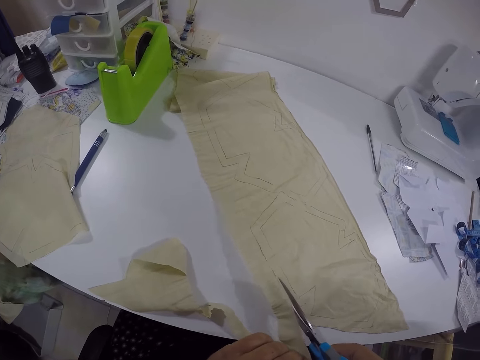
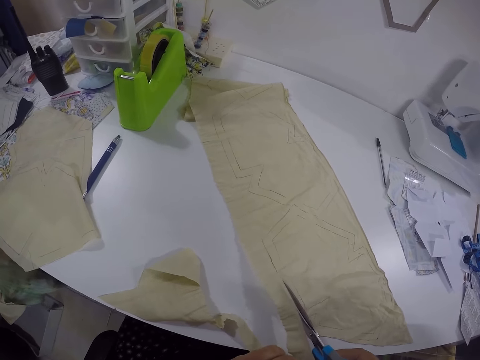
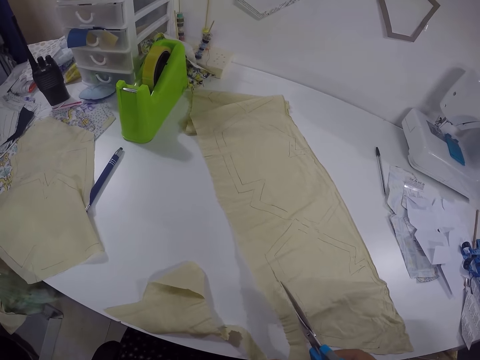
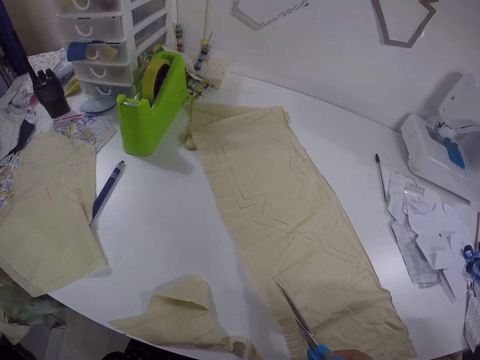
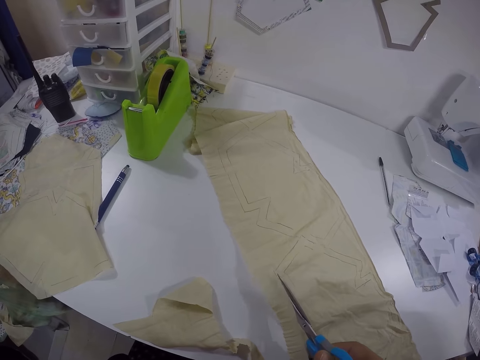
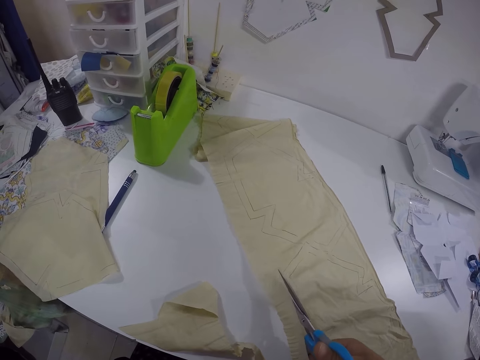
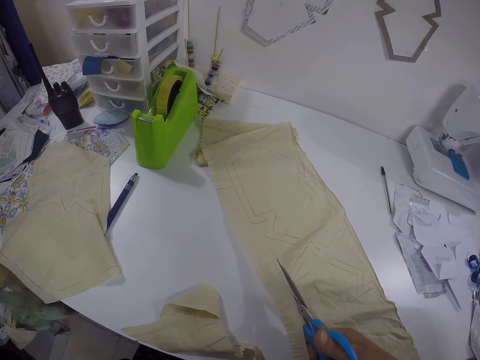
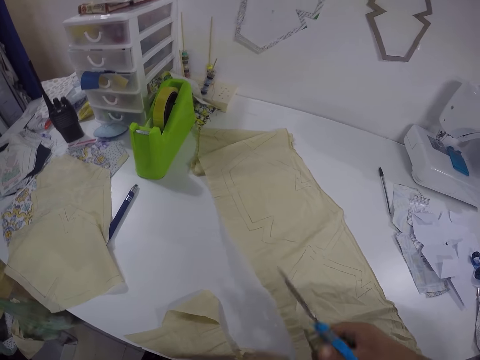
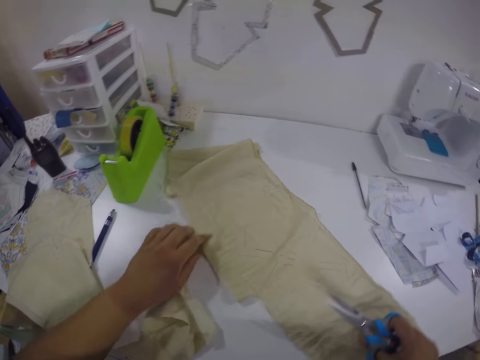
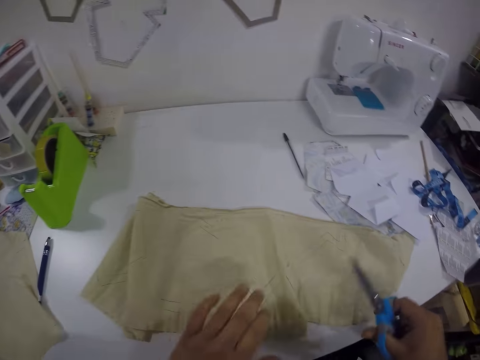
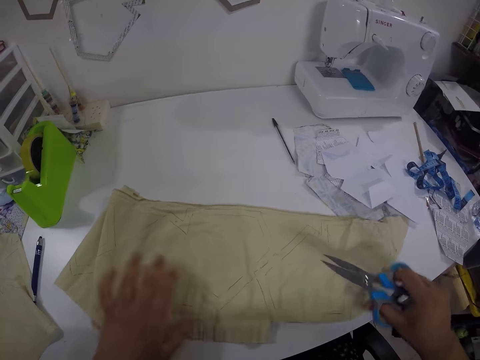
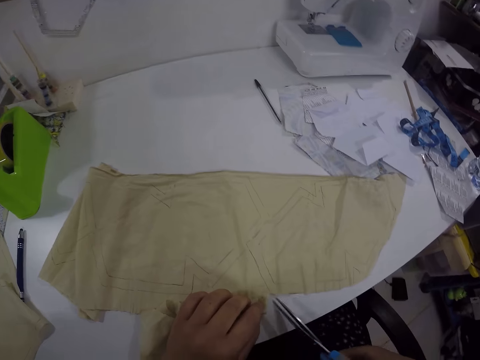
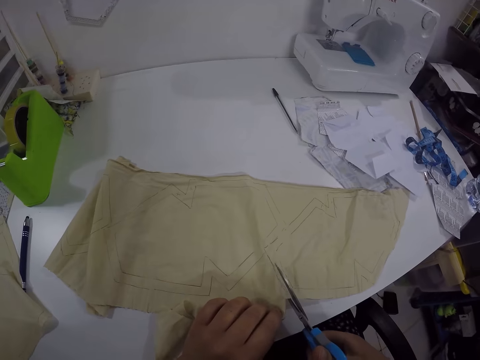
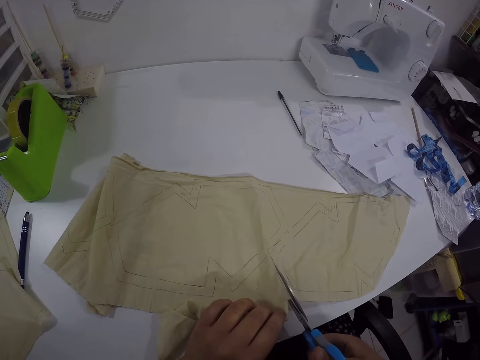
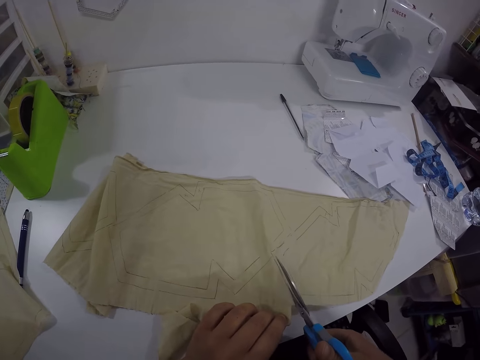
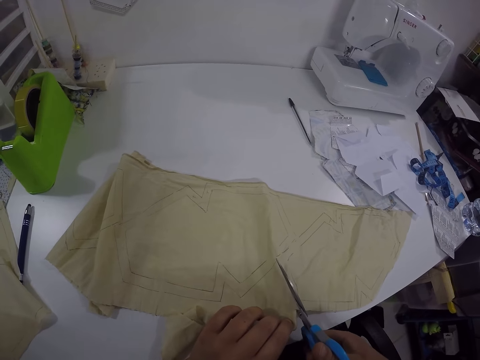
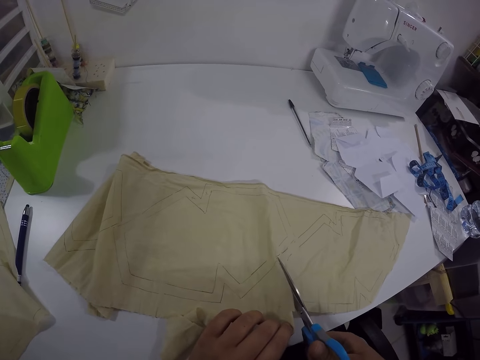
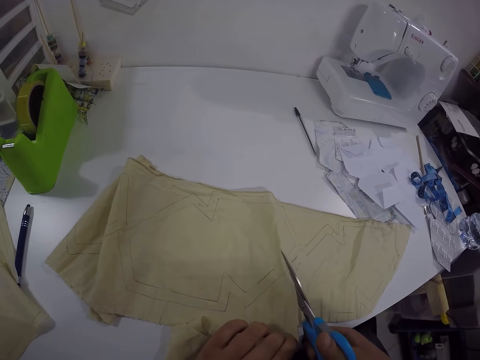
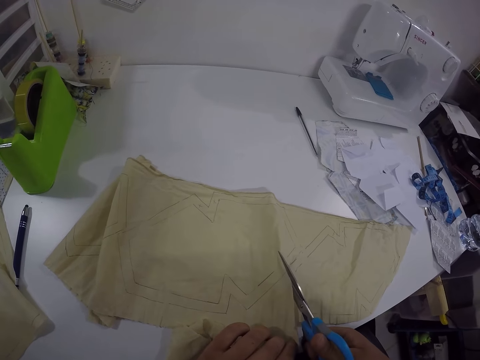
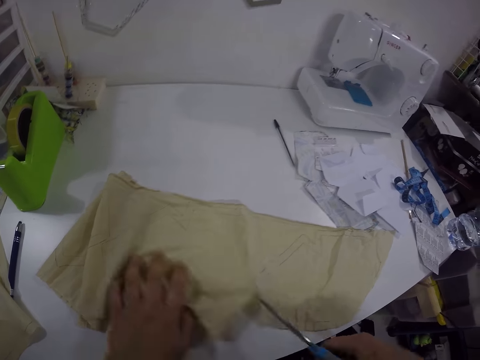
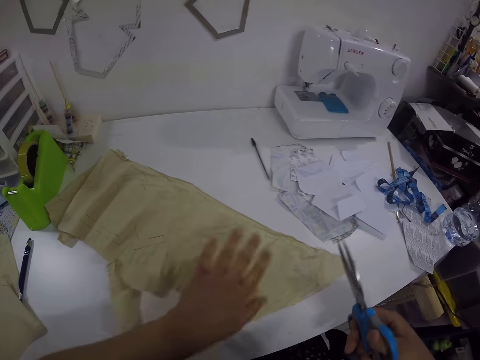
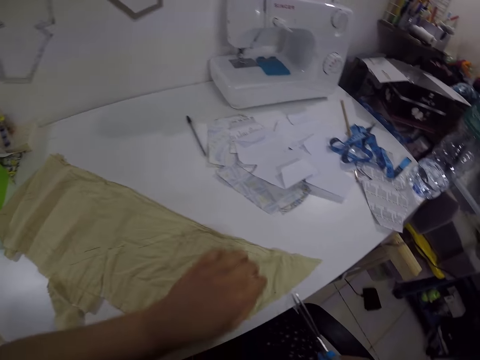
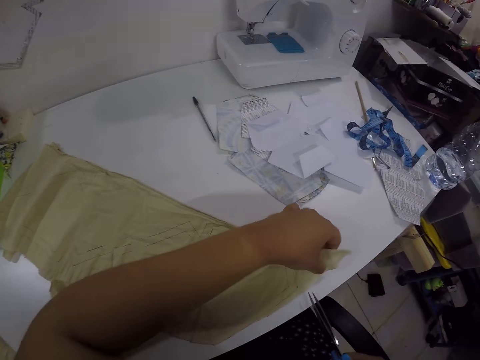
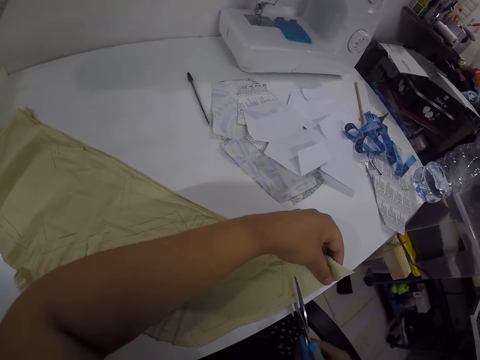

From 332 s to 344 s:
The camera wearer adjusts the cloth on the table with both hands. He cuts the cloth on the table with the scissors in his right hand. He adjusts the cloth on the table with his left hand. He holds the cloth on the table with his left hand. He cuts the piece of cloth with the pair of scissors.

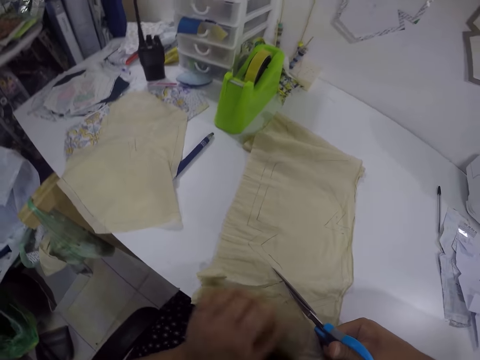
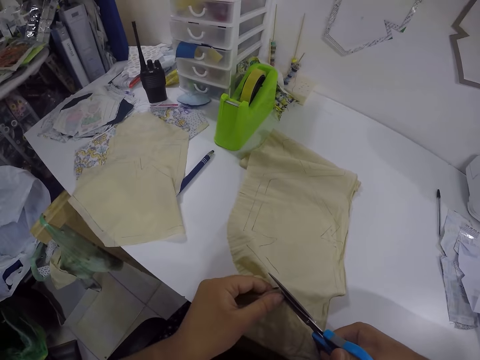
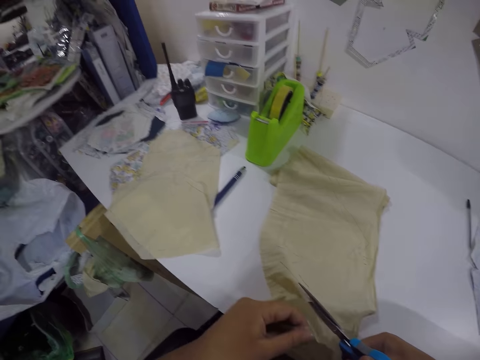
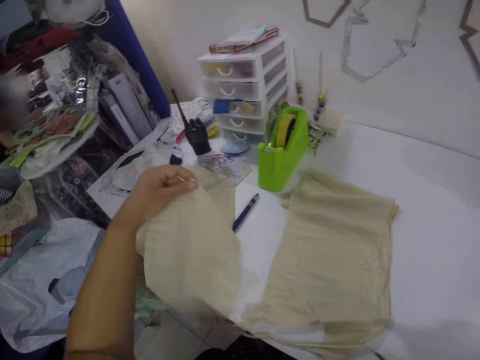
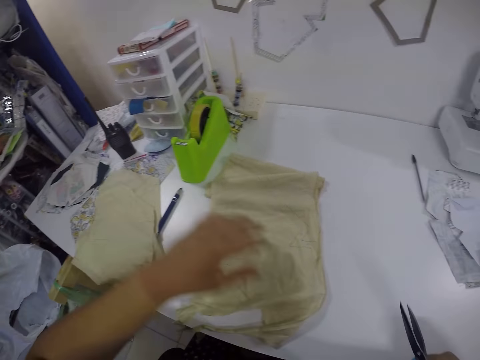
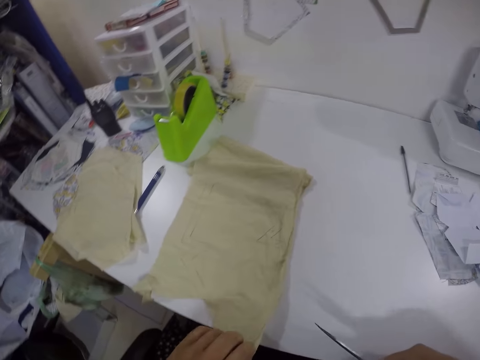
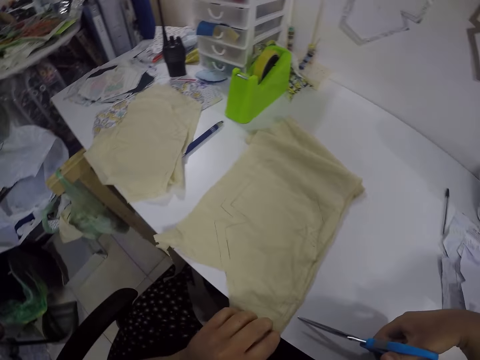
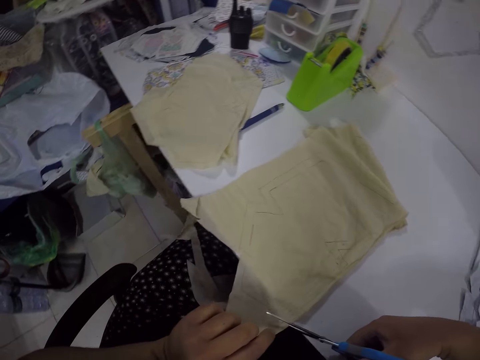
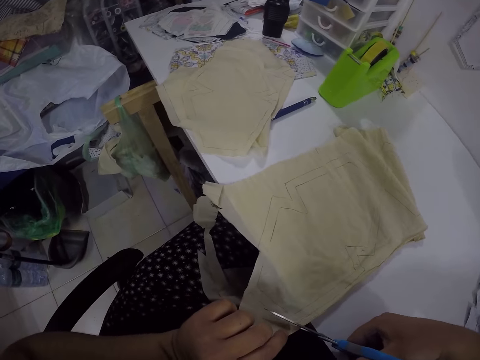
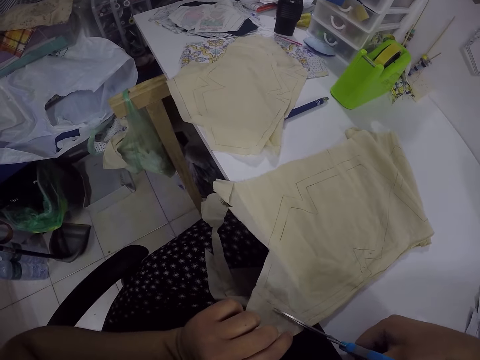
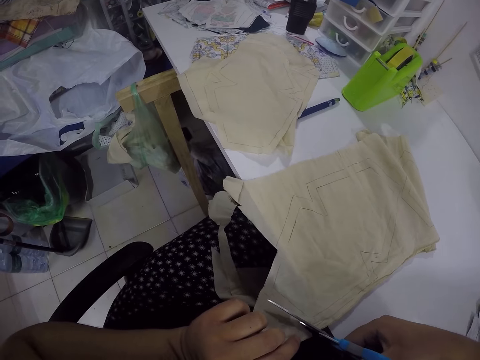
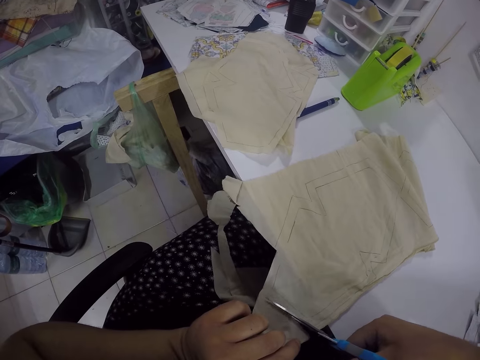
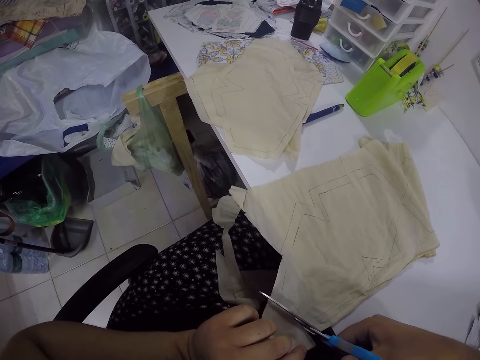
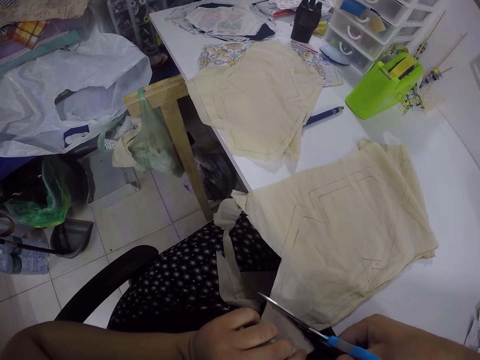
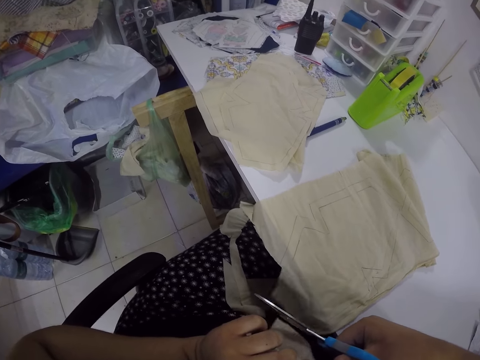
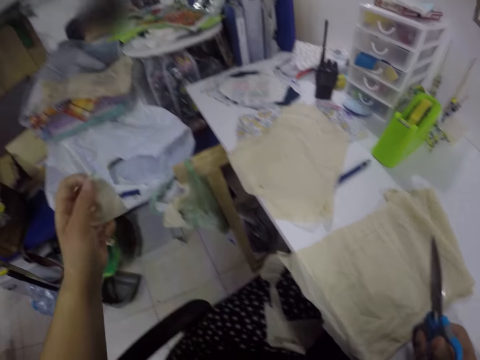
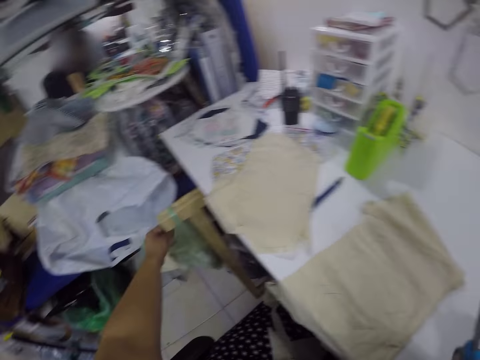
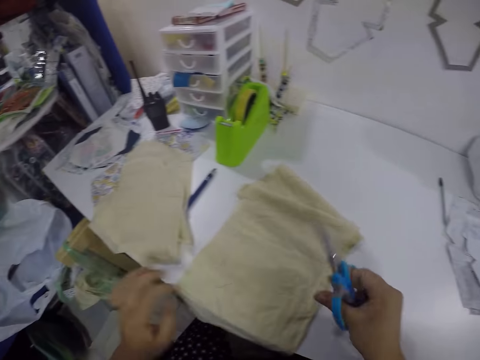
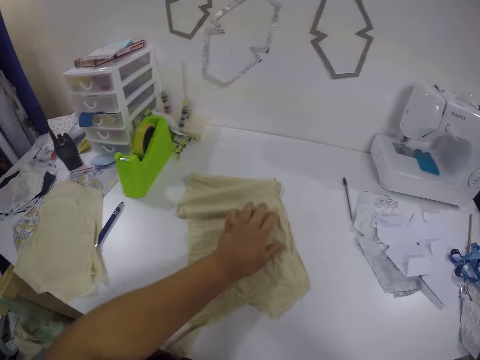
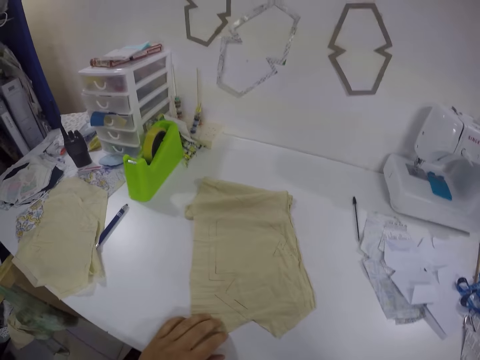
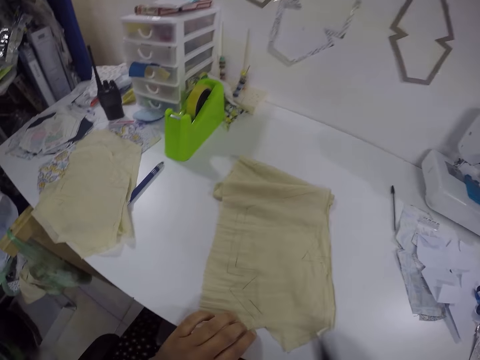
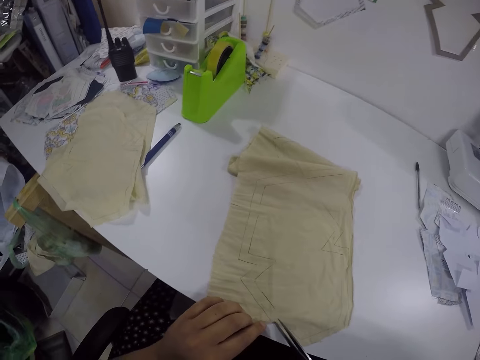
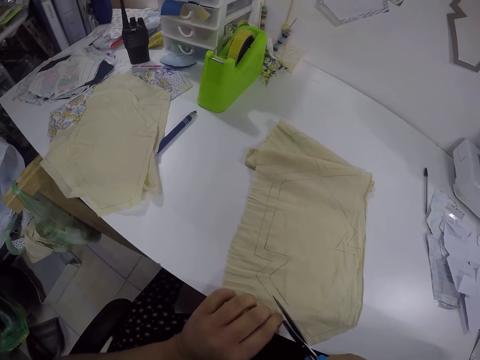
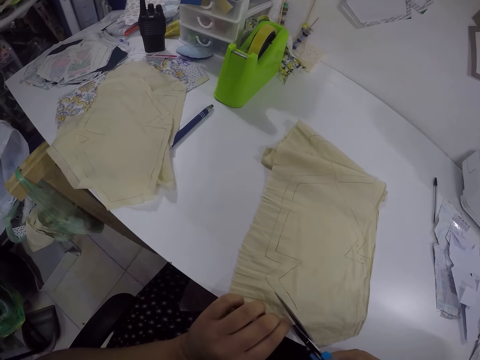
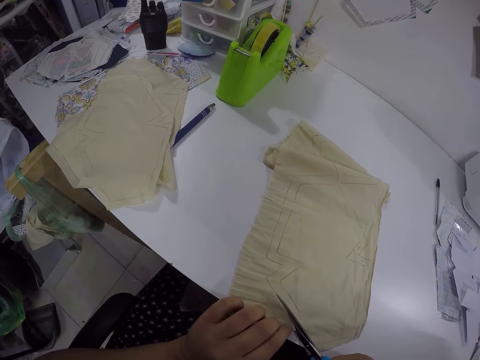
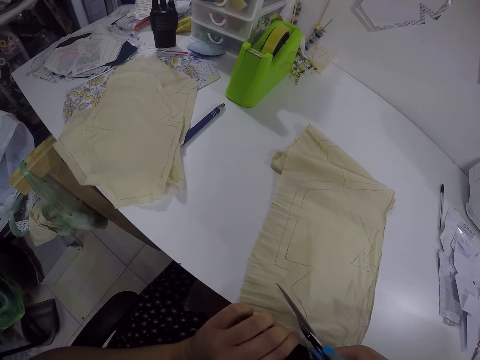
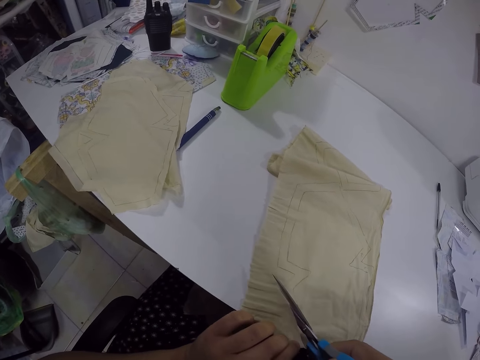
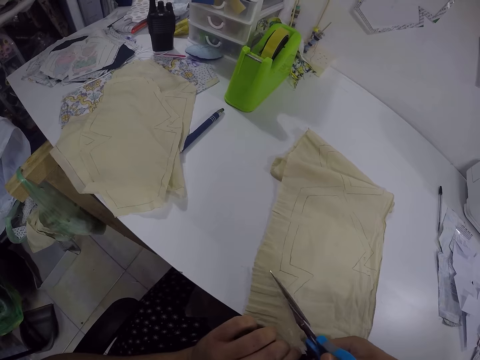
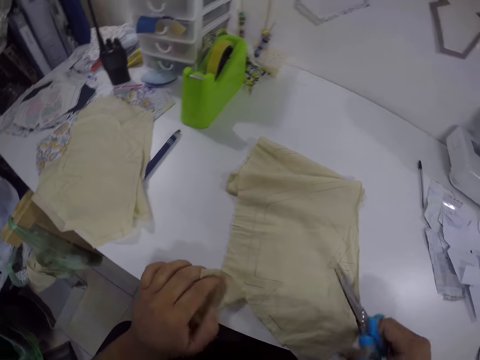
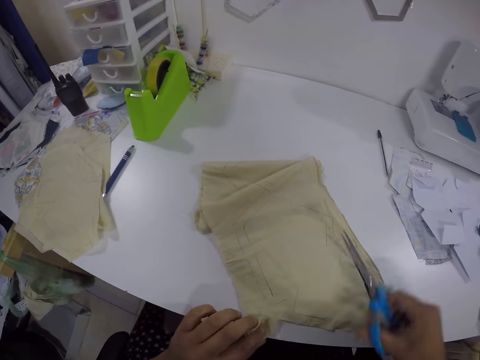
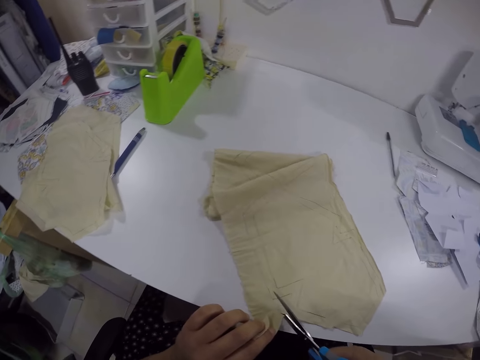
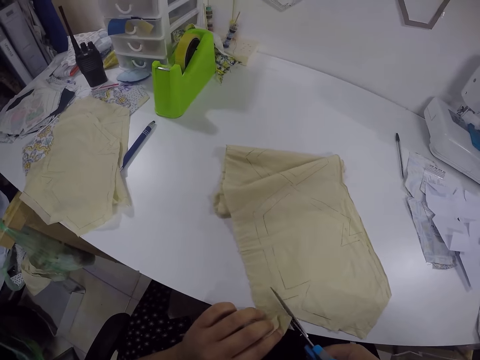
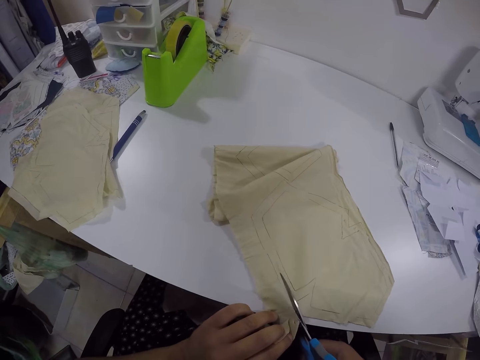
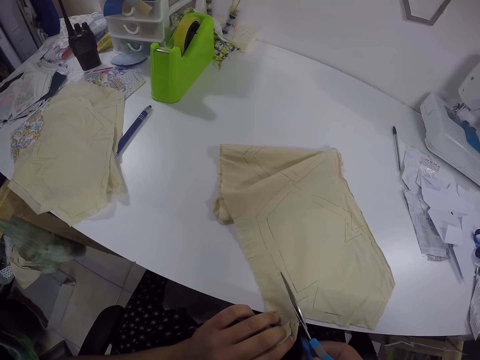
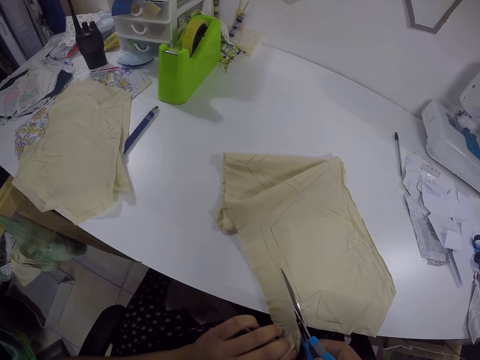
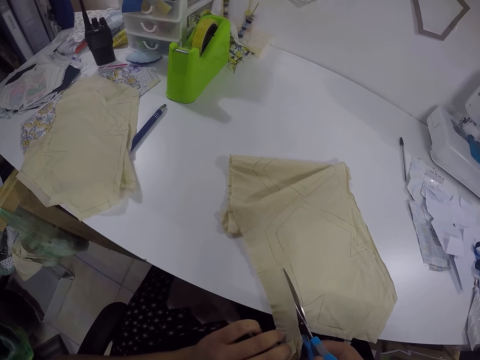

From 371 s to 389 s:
The camera wearer moves the piece of cloth with his left hand. He drops the piece of cloth in his left hand on the table. He holds the cloth on the table with his left hand. He cuts a piece from the cloth on the table with the scissors in his right hand. He drops the piece of cloth in his left hand on the floor. He adjusts the cloth on the table with his left hand. He rubs his face with his right hand. He cuts from the cloth on the table with the scissors in his right hand. He adjusts the cloth on the table with both hands. He cuts the cloth on the table with the scissors in his right hand.
